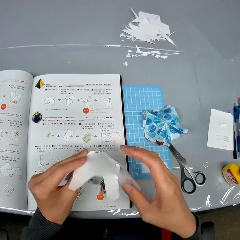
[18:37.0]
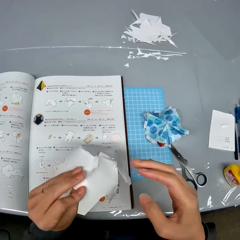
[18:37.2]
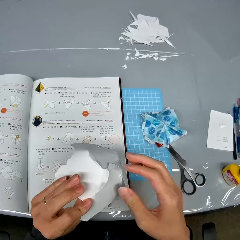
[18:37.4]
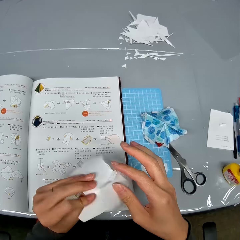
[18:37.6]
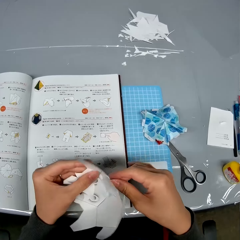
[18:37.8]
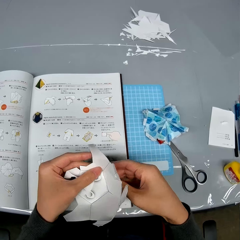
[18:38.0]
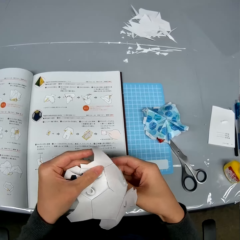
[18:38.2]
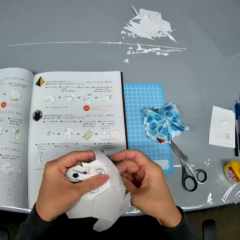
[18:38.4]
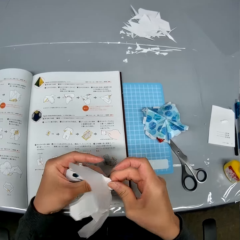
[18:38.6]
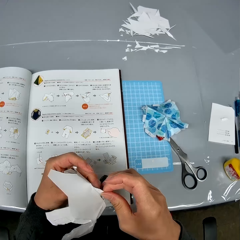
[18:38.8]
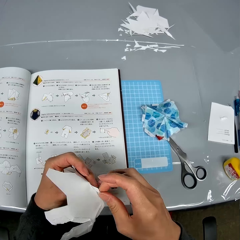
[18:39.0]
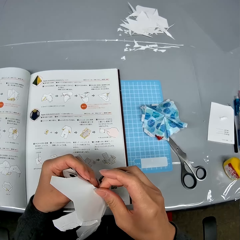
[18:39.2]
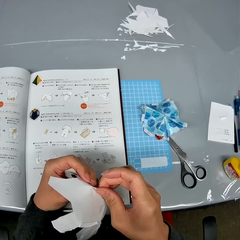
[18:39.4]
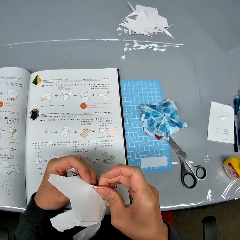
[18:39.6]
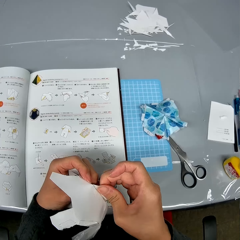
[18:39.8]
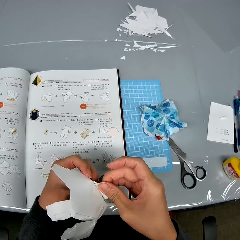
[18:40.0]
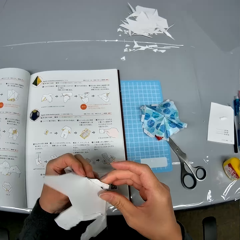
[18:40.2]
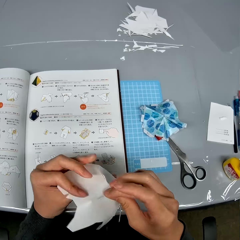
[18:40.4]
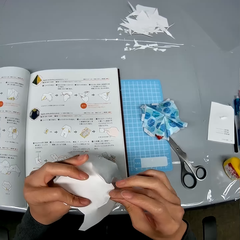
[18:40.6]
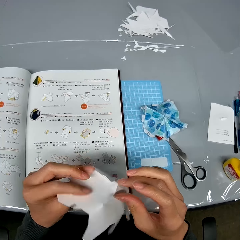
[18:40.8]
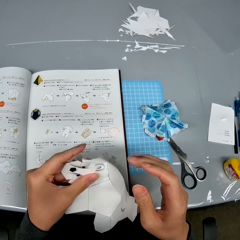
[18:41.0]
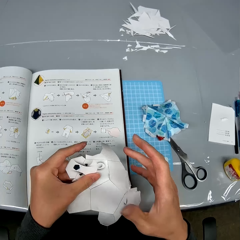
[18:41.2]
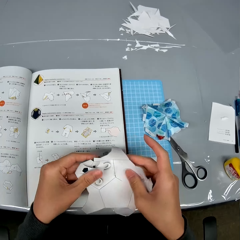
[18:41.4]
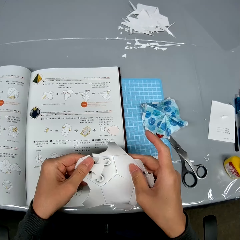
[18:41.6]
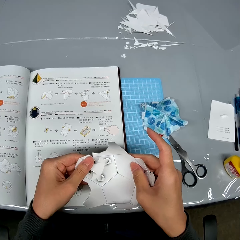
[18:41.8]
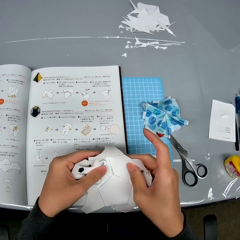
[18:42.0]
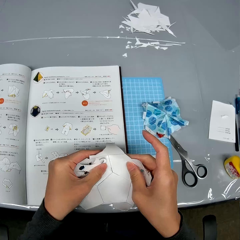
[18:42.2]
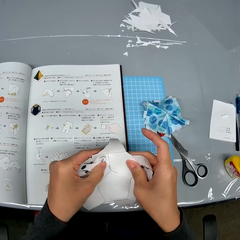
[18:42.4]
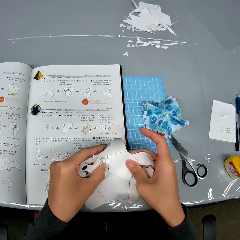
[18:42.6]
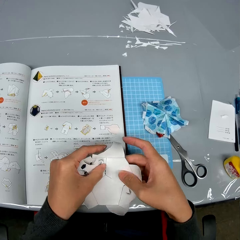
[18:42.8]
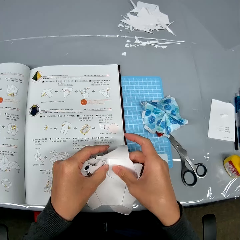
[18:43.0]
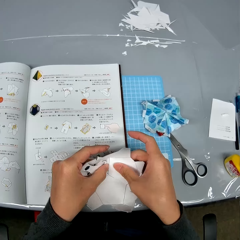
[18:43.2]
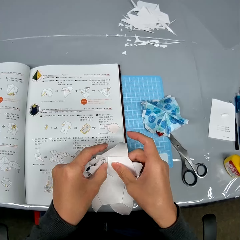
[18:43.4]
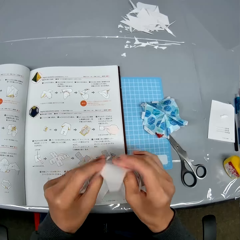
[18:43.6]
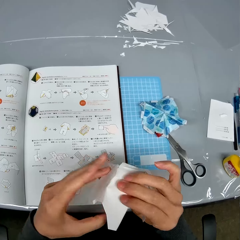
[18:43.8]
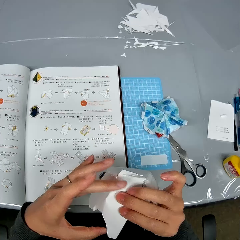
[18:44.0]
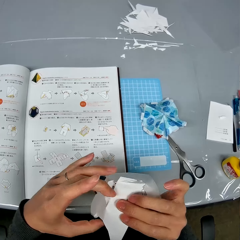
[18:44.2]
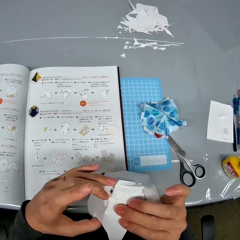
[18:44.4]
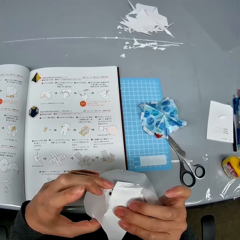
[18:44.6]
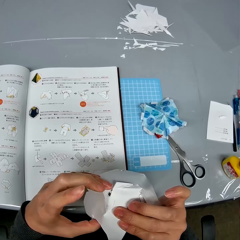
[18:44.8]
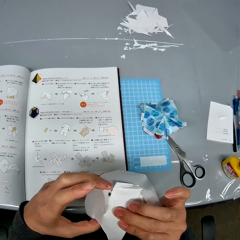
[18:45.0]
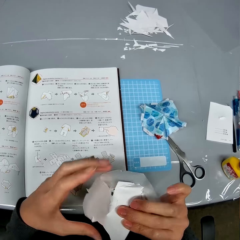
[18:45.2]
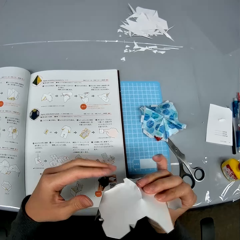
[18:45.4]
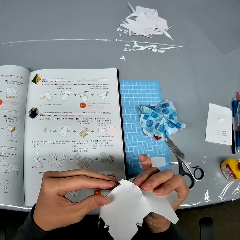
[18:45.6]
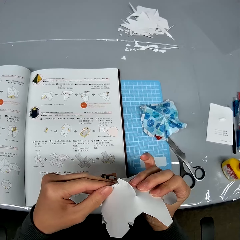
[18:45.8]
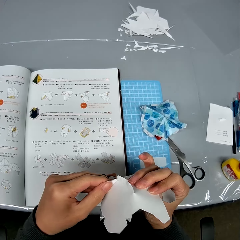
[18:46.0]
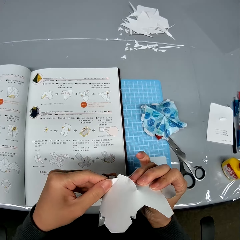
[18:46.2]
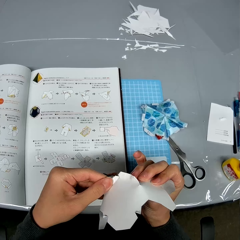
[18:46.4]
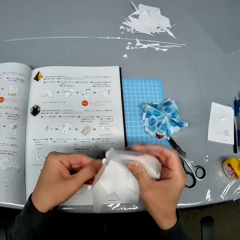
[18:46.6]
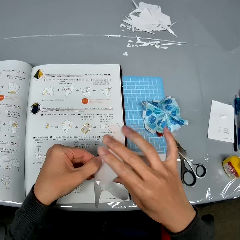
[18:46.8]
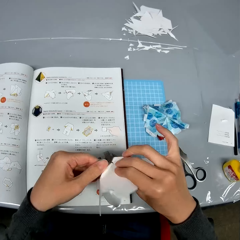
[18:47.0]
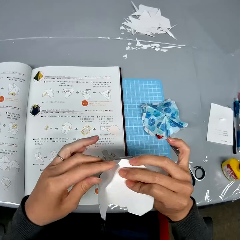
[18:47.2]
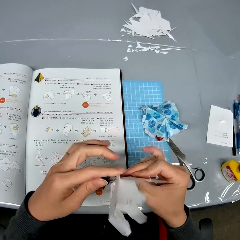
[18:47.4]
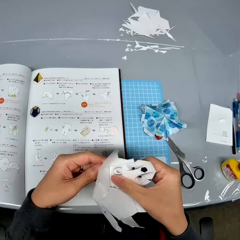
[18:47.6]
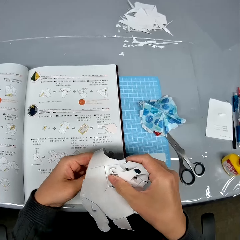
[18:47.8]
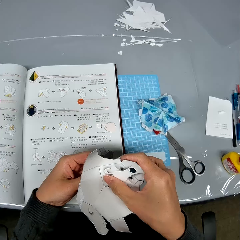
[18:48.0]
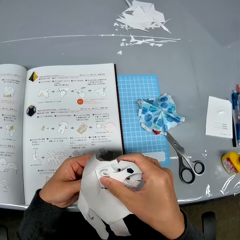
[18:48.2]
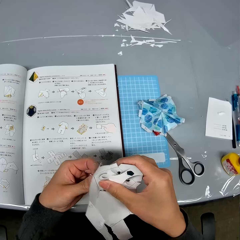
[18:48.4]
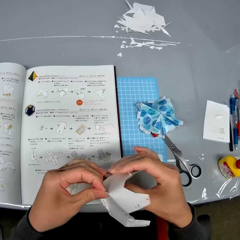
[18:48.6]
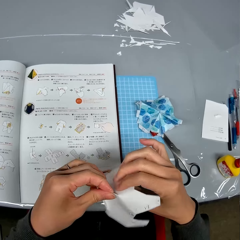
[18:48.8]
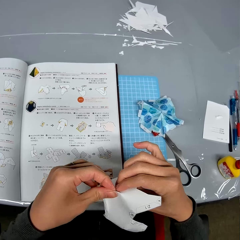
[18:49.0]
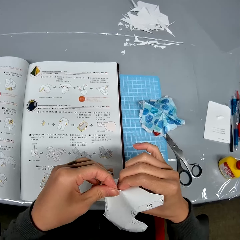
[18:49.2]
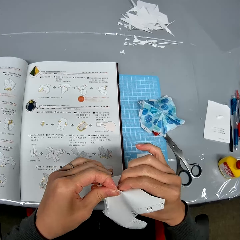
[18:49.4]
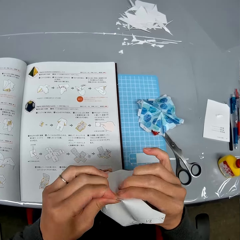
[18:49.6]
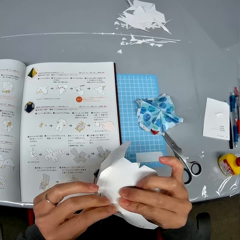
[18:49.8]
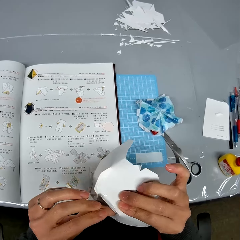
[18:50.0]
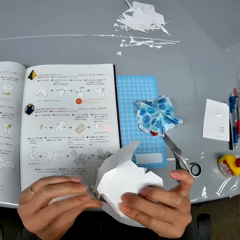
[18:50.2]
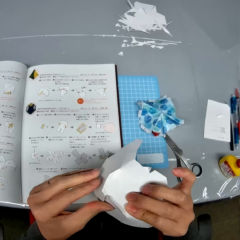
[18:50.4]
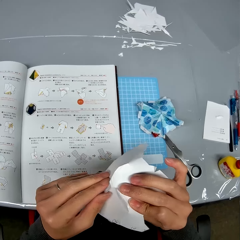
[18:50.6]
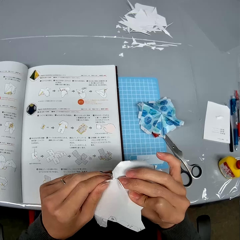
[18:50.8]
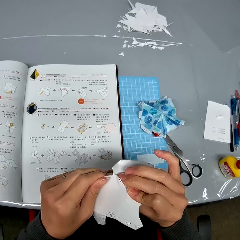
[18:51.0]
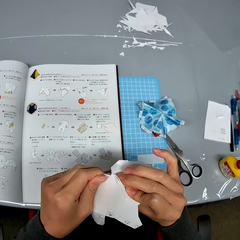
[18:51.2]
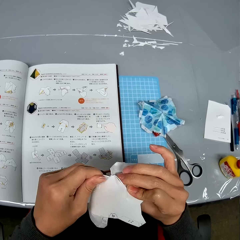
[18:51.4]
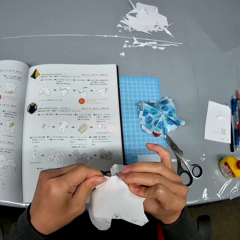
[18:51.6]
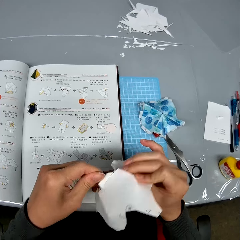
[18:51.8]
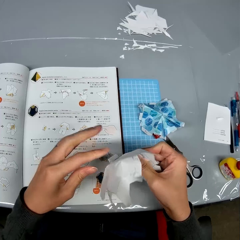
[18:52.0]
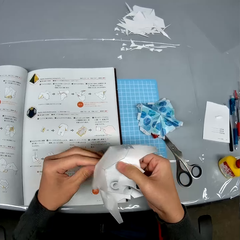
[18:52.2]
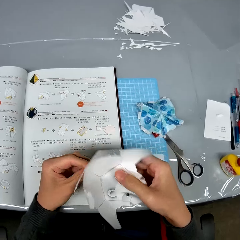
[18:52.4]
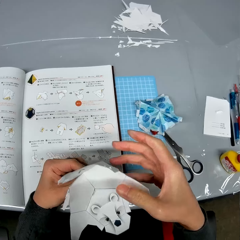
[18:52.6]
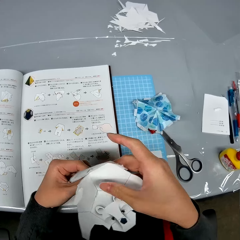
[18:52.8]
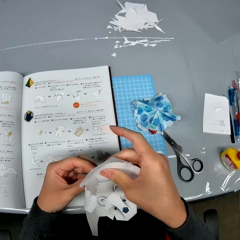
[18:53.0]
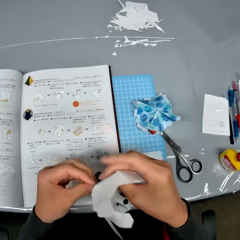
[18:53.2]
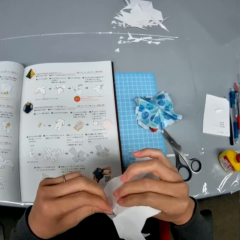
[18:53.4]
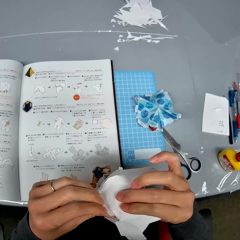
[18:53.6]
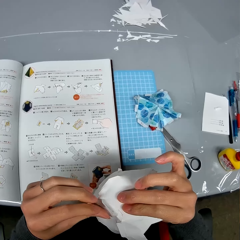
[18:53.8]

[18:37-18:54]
The camera wearer turns the open cardboard box in her hands. She touches the base of the open cardboard box with her right hand. She pulls the base of the open cardboard box with her right hand. She checks the open cardboard box in her hands. She pulls the base of the open cardboard box with her left hand.

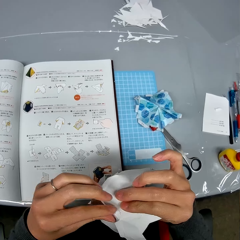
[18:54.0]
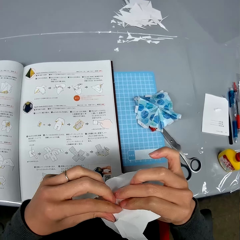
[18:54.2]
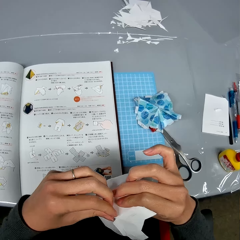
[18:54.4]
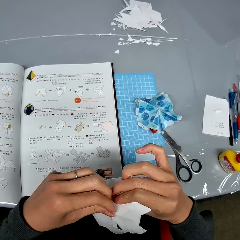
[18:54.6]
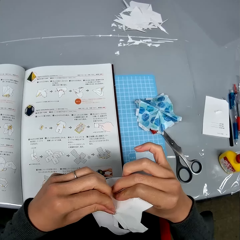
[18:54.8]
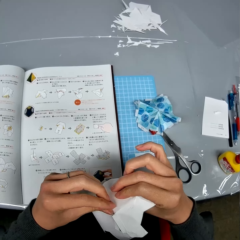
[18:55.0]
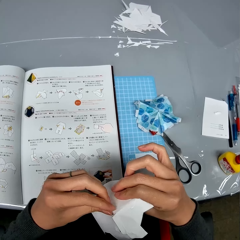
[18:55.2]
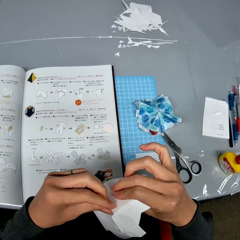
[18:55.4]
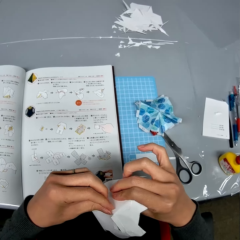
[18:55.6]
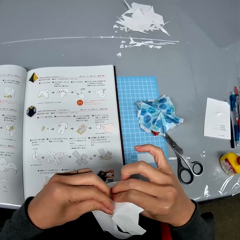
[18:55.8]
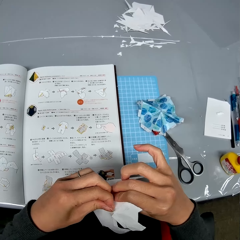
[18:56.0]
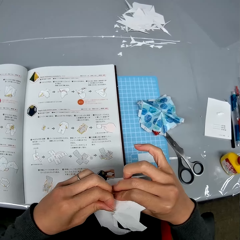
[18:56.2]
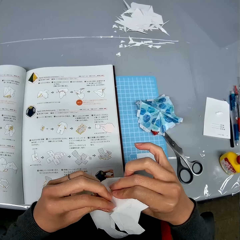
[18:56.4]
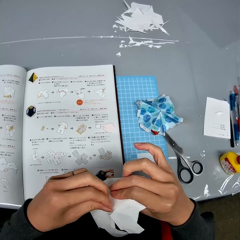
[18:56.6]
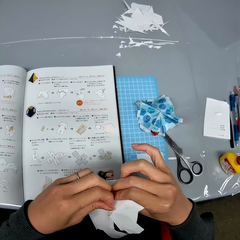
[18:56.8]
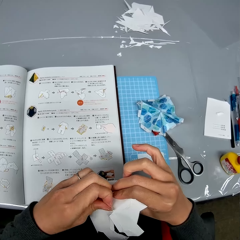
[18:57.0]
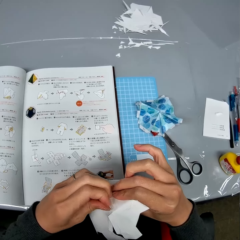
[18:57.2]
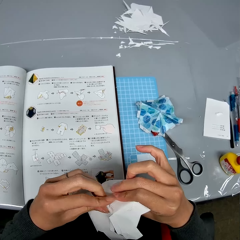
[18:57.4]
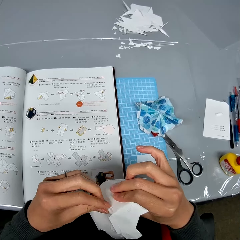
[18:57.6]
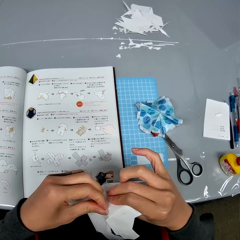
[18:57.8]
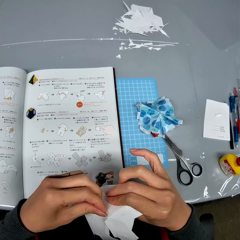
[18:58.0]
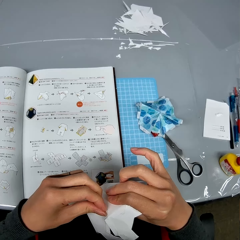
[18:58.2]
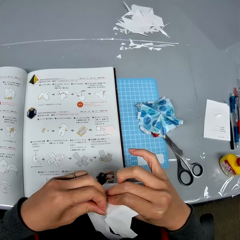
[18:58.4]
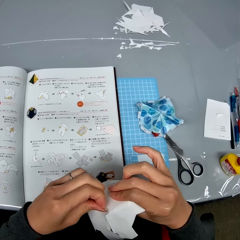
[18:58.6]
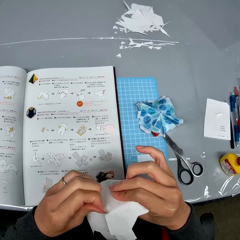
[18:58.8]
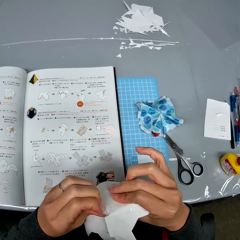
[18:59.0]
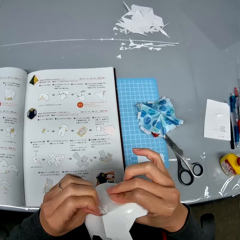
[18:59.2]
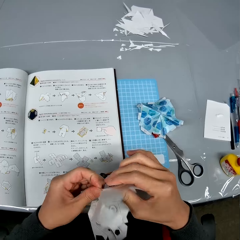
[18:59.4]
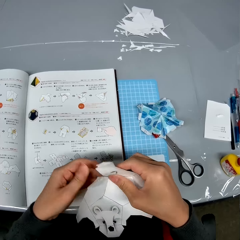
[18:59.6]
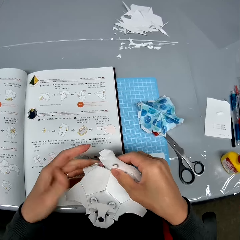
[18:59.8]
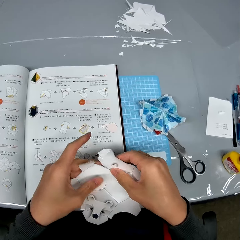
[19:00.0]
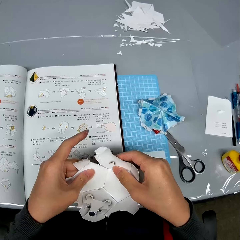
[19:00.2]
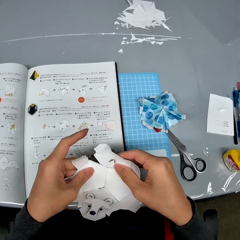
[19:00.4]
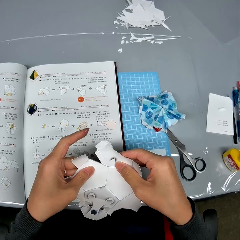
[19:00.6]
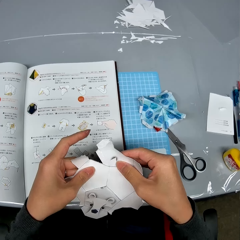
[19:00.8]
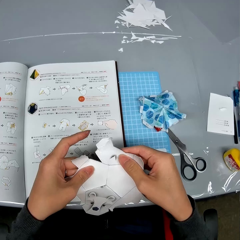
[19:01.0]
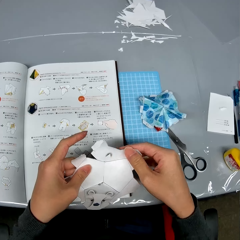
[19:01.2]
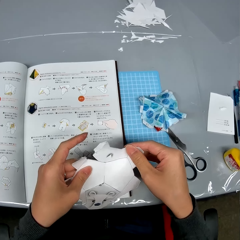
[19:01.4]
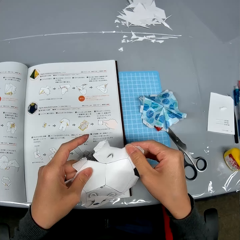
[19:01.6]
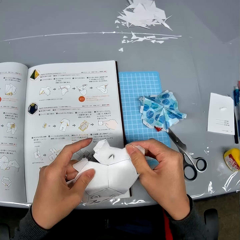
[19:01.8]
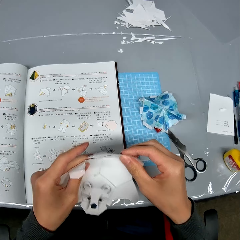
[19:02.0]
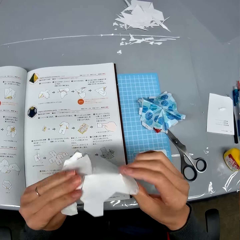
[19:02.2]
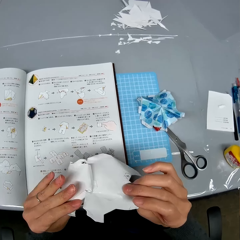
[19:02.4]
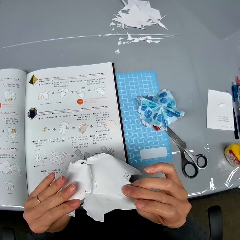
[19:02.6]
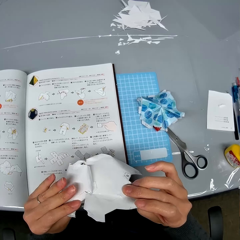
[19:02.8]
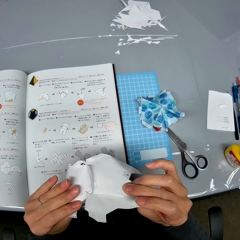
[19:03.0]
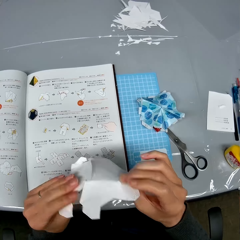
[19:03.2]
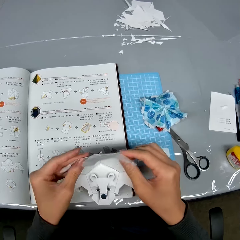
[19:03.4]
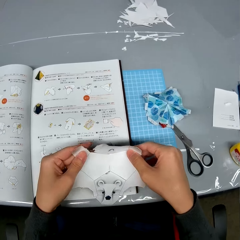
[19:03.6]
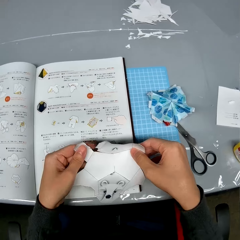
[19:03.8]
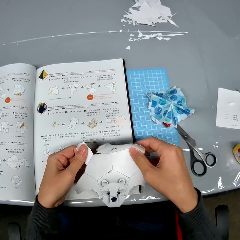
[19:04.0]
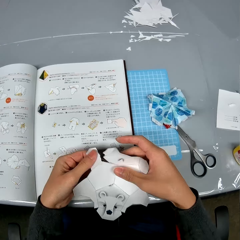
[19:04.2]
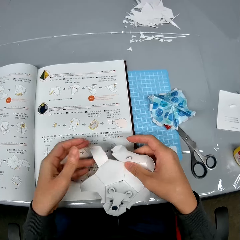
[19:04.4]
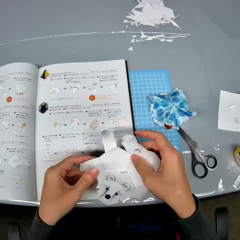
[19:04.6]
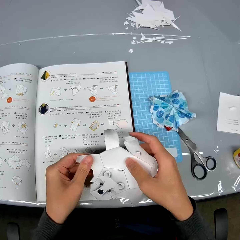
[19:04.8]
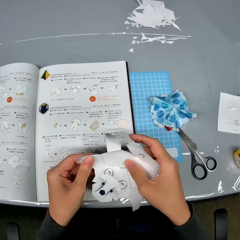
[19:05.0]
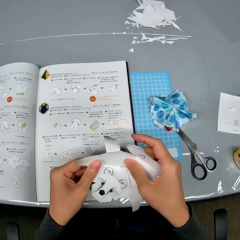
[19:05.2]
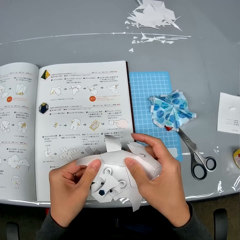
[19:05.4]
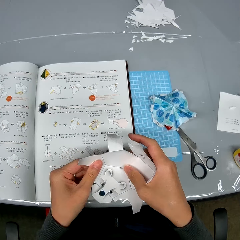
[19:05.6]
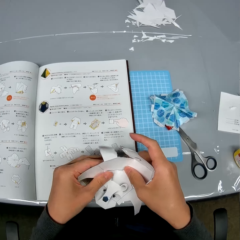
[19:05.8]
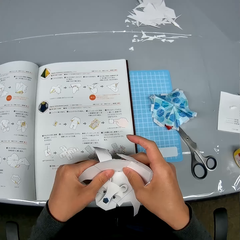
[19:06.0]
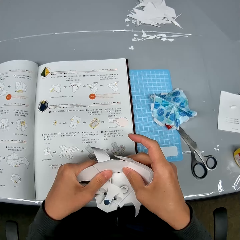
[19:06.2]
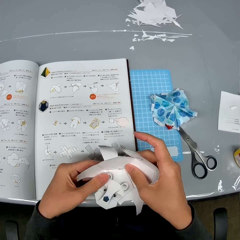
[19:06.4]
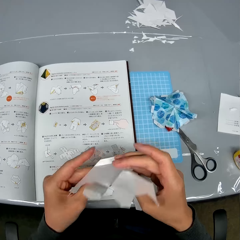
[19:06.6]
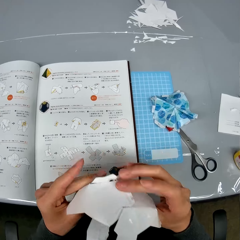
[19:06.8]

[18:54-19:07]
The camera wearer tears apart the open cardboard box with her hands. She checks the open cardboard box in her hands. She looks at the decoration paper. She turns over the open cardboard box in her hands. She checks the open cardboard box in her hands.
